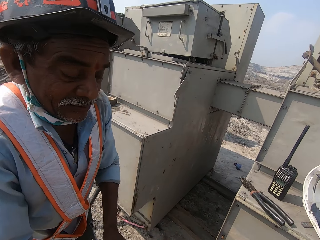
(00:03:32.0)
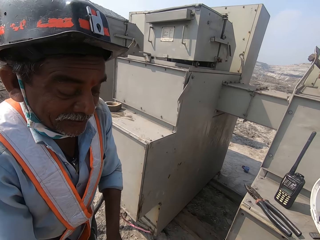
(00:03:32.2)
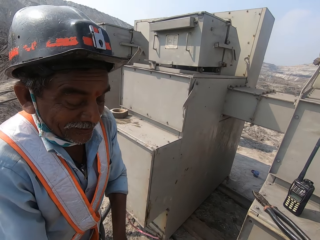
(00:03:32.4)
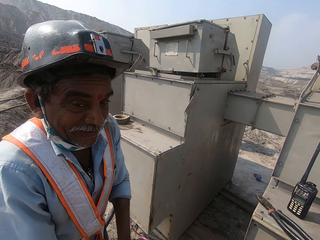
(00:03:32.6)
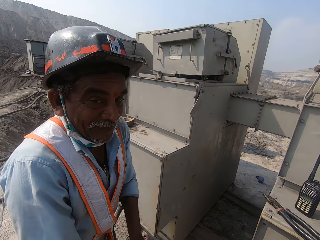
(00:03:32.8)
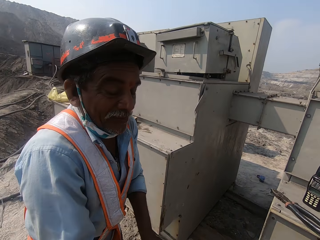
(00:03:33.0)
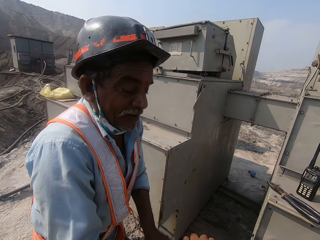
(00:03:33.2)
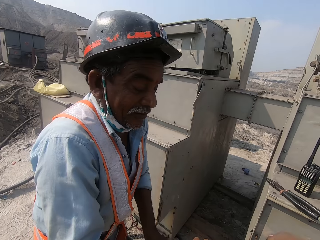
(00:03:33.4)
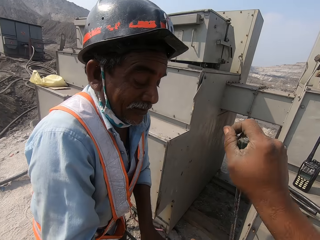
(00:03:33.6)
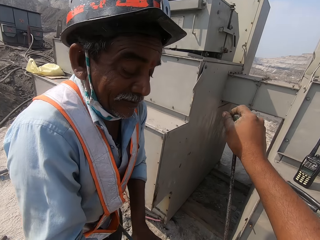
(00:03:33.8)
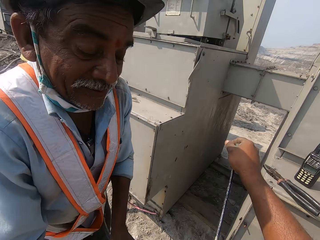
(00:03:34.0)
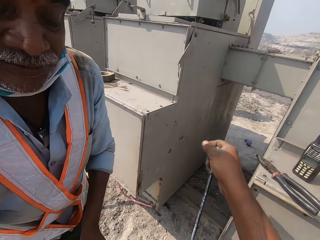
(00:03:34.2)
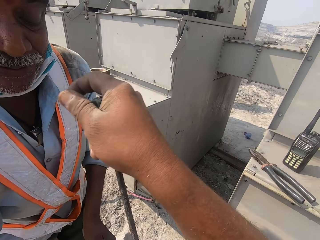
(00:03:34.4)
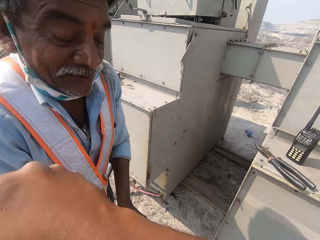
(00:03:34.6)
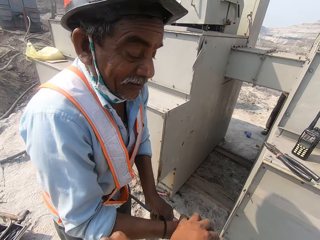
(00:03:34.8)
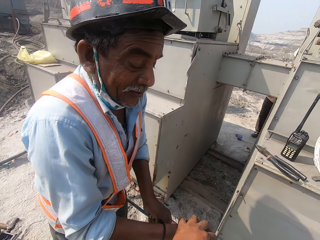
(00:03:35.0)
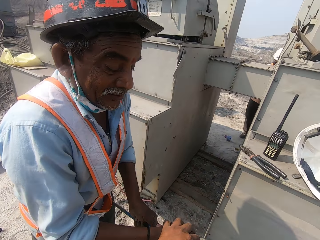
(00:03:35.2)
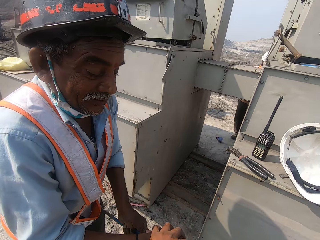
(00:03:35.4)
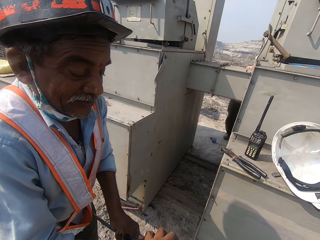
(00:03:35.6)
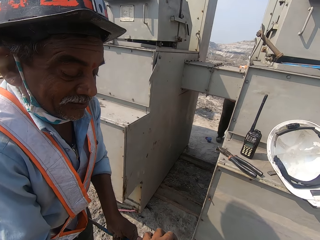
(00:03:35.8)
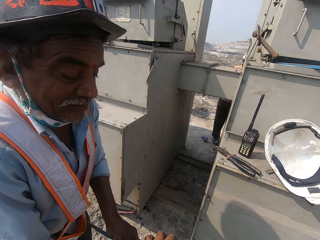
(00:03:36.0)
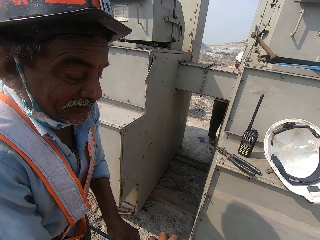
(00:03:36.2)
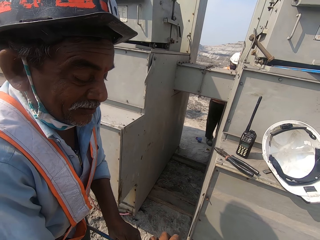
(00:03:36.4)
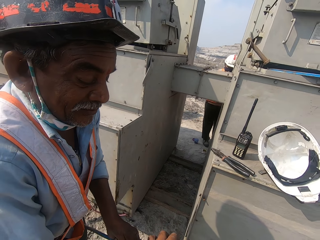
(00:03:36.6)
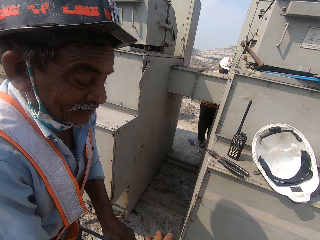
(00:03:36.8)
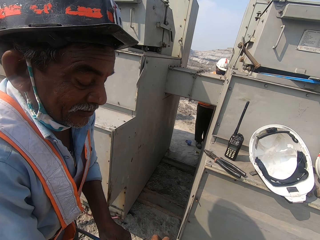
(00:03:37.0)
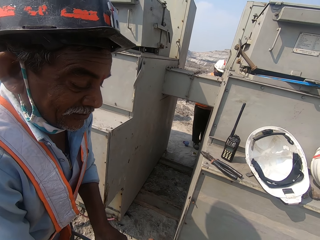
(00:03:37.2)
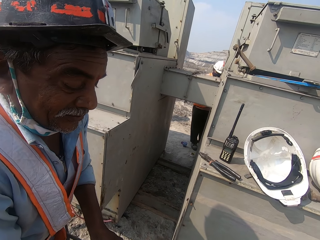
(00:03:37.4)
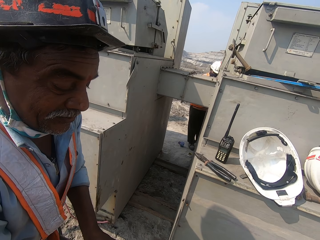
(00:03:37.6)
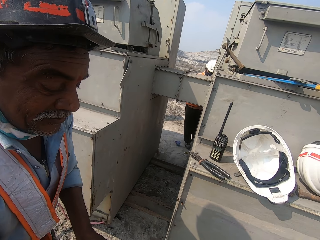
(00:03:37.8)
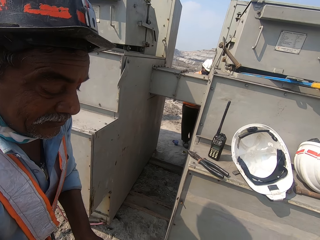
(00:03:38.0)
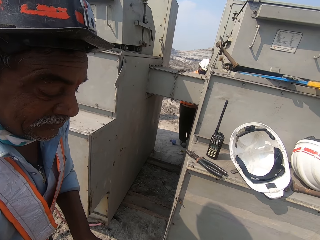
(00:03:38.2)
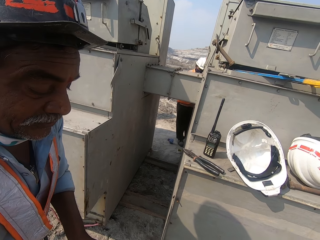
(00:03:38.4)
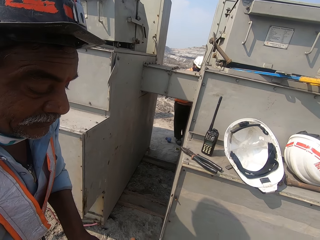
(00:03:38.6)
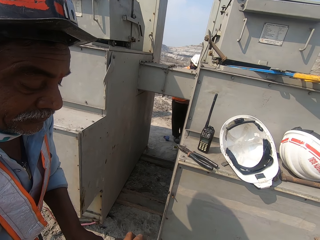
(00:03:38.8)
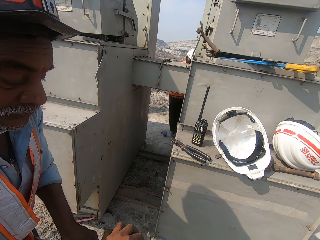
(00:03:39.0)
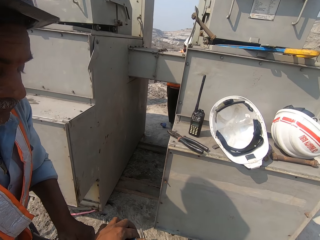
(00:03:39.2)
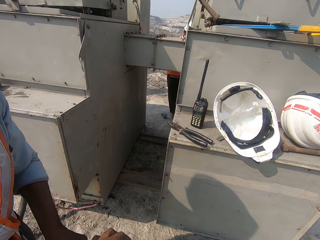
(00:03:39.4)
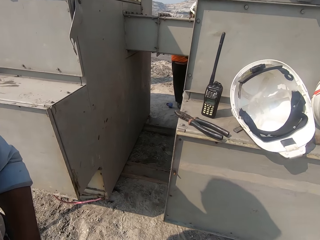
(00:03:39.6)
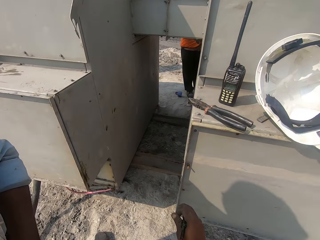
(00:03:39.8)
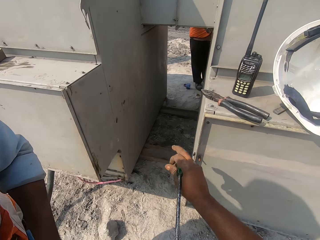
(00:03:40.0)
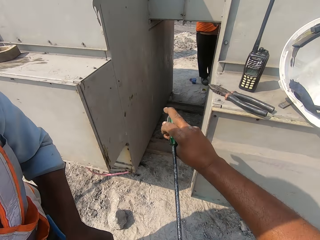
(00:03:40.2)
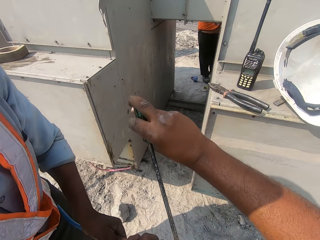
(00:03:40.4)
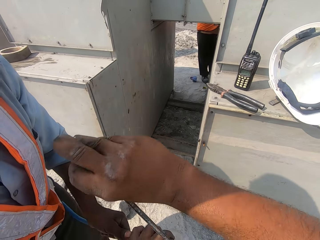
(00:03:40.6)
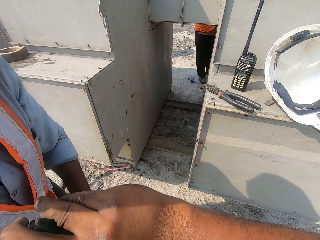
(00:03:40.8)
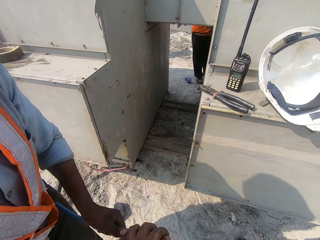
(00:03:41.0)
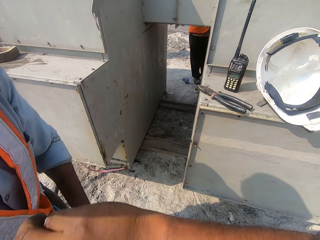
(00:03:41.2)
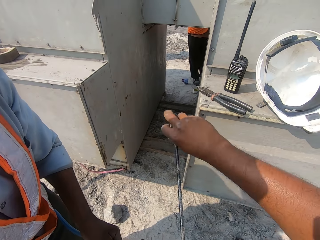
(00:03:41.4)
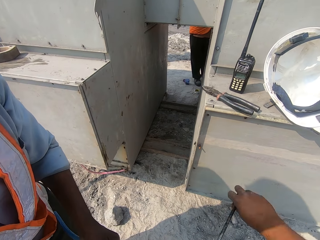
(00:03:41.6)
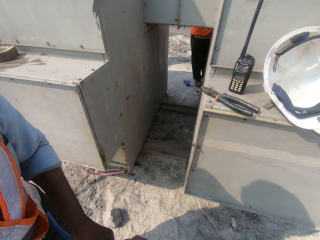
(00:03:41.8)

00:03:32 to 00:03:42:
The camera wearer moves the wire. They adjust the wire.

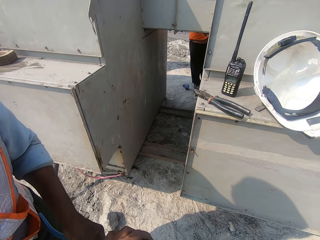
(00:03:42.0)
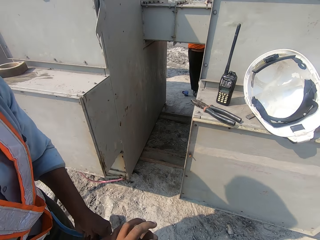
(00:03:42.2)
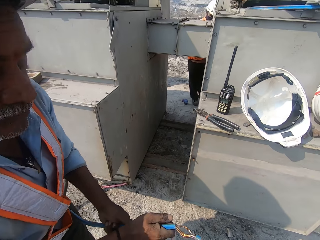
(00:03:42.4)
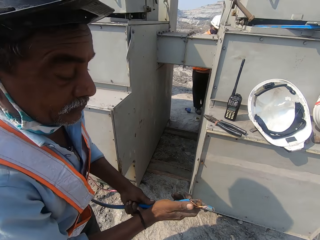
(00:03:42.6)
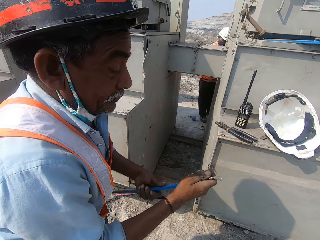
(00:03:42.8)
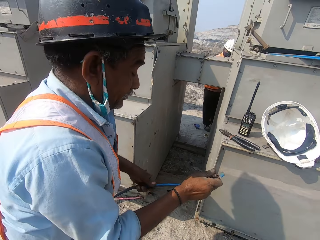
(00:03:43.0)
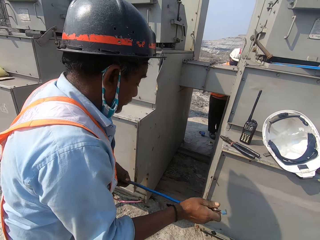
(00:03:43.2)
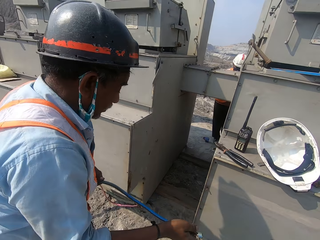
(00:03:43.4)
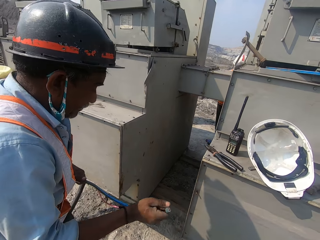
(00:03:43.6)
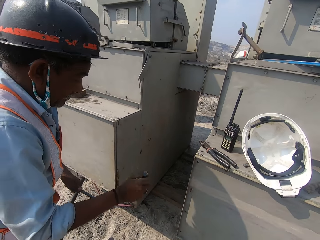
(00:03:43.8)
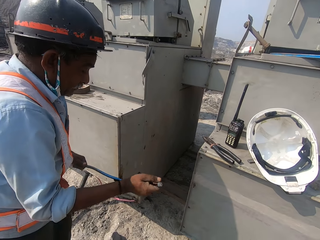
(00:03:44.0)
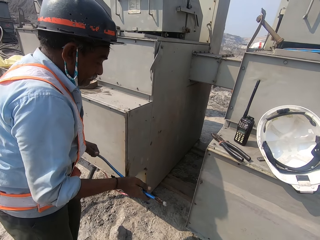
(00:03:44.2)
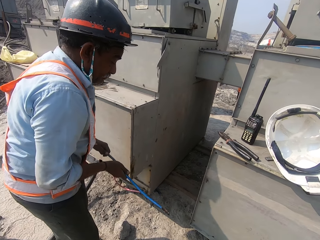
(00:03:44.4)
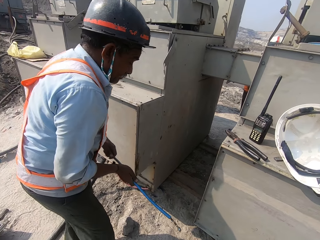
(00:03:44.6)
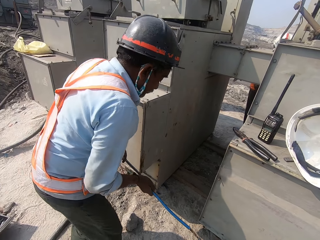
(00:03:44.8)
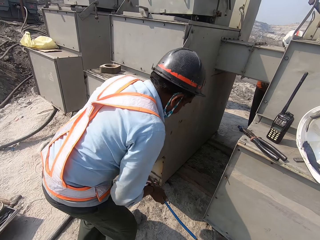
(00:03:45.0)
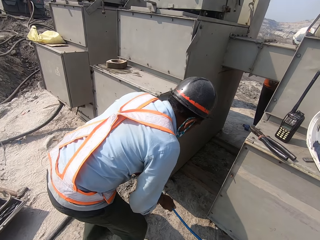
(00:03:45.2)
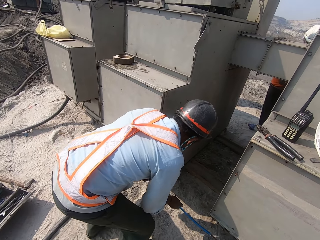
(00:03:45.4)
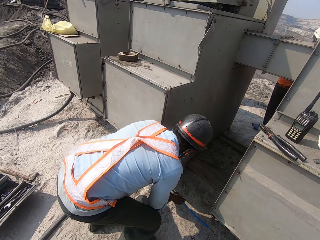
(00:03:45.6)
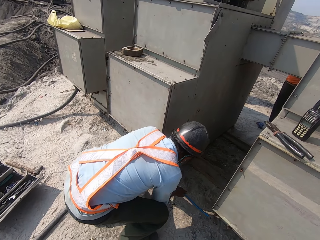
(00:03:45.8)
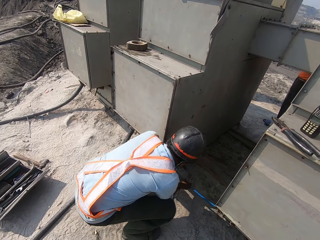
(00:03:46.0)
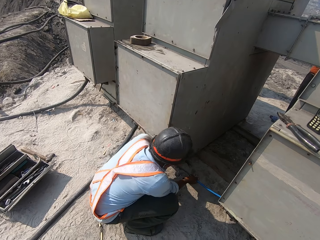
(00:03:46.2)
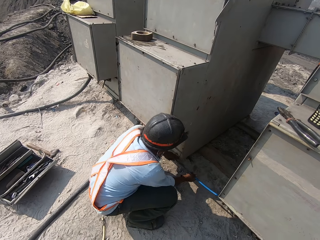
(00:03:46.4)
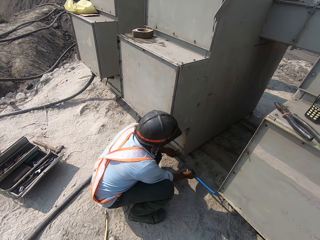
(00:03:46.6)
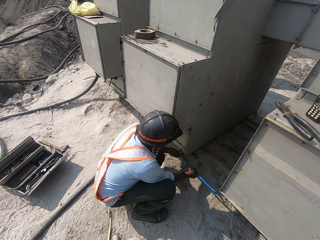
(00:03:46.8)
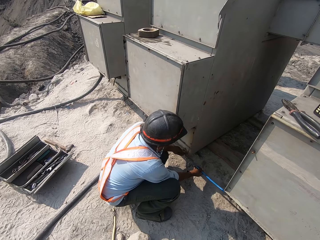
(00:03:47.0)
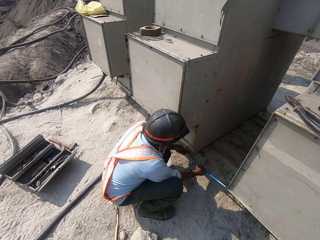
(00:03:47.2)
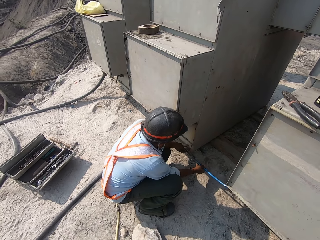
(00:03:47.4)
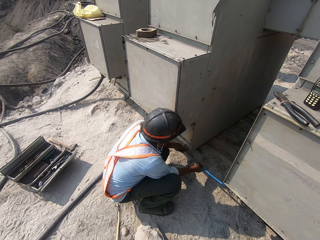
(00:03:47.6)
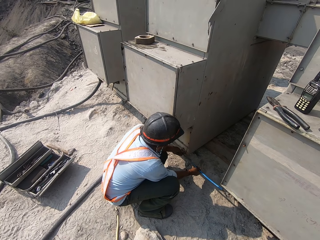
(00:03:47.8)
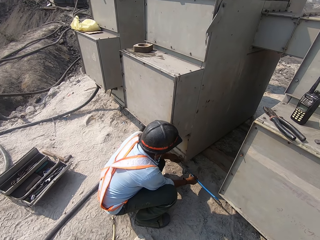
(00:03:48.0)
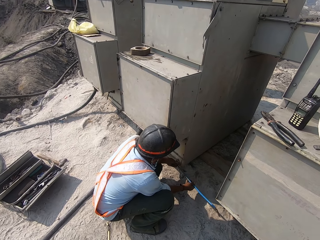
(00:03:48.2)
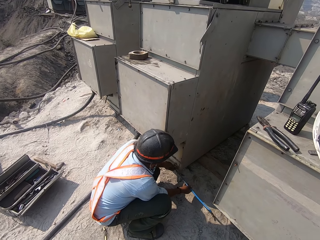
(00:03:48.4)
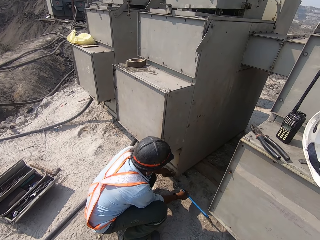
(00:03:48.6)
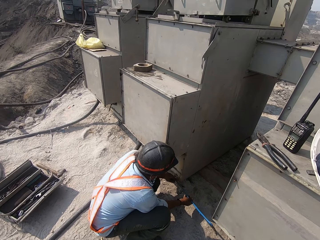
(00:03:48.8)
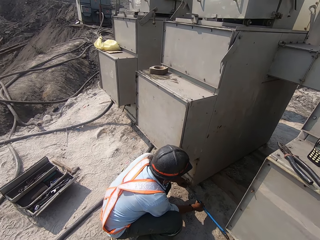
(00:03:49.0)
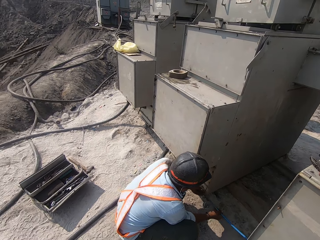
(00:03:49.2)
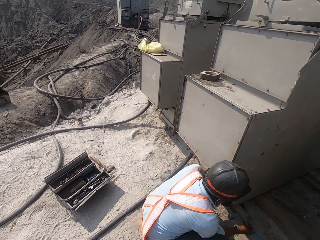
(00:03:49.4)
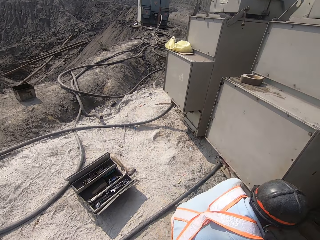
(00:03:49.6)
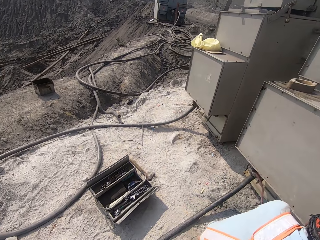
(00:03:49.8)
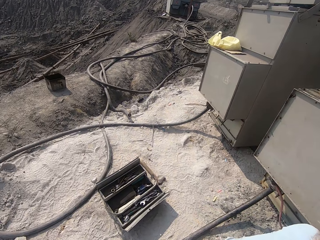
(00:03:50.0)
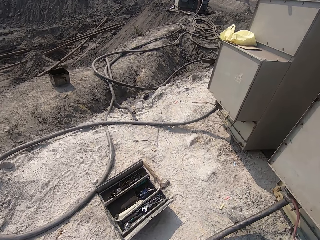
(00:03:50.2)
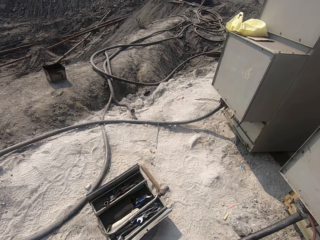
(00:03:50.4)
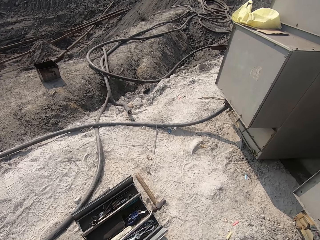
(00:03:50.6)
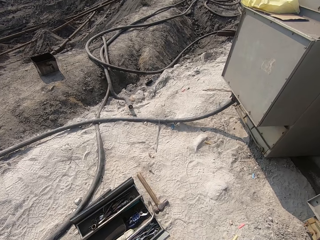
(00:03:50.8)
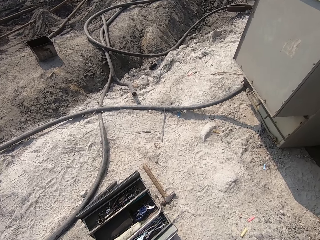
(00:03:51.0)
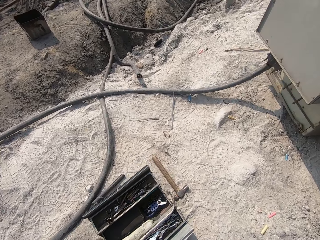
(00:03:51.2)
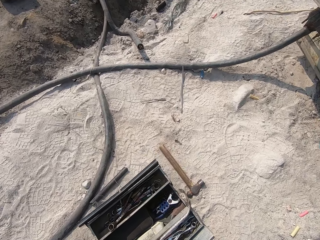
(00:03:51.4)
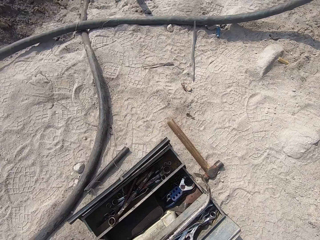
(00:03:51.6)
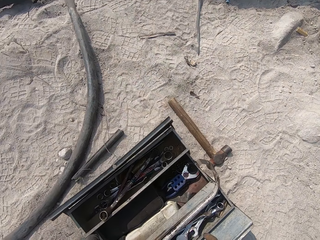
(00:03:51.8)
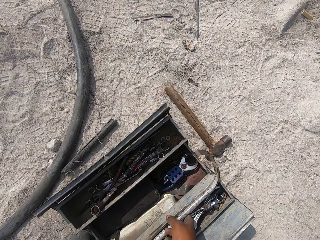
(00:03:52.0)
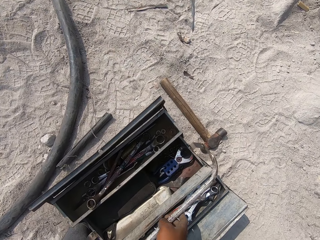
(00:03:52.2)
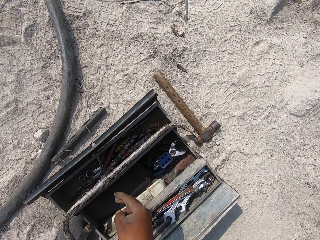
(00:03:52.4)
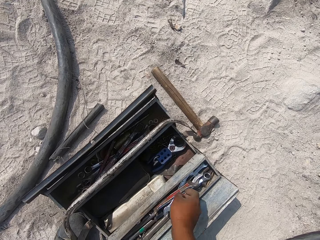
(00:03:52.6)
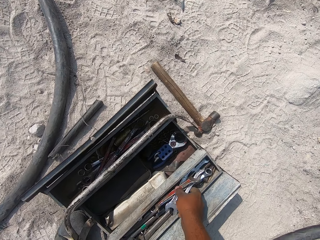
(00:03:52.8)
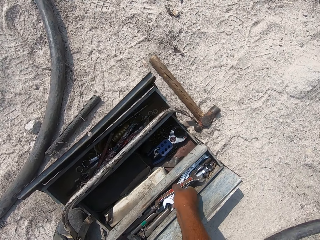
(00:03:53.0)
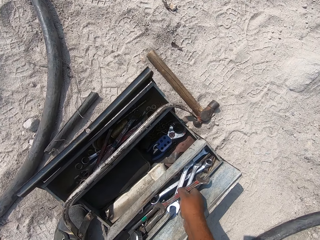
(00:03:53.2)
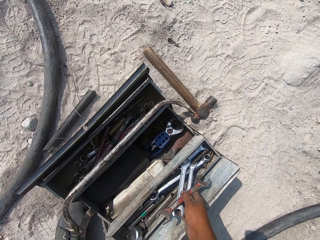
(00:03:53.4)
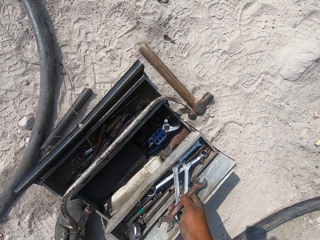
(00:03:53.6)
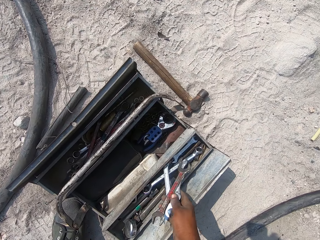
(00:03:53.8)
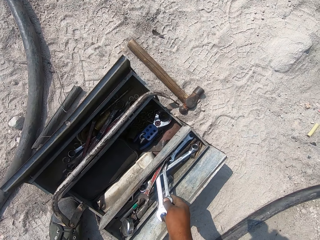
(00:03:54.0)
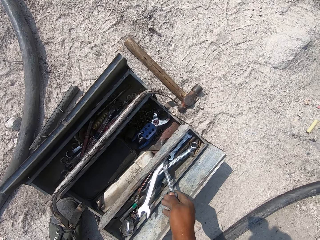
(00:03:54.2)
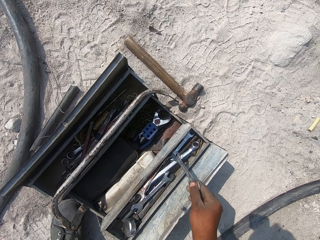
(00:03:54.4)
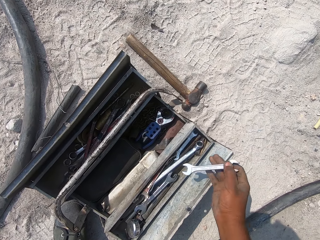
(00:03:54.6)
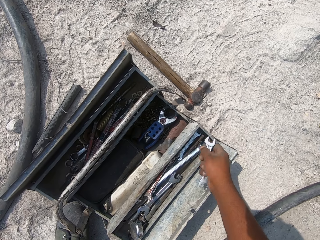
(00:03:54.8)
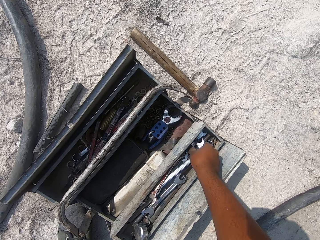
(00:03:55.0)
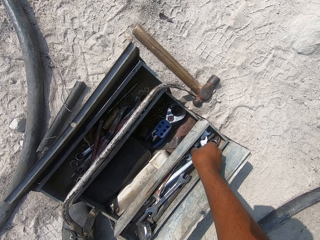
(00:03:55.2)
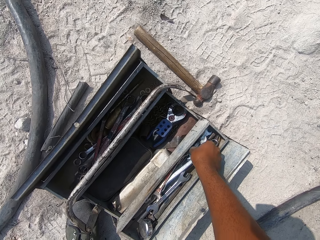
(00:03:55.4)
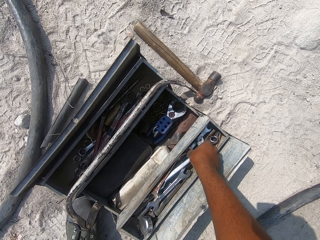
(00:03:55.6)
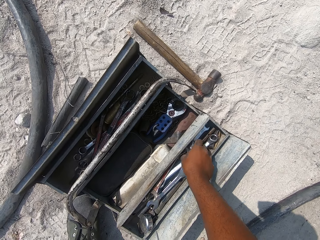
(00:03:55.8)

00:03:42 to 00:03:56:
A man holds a cable wire and puts the cable down. The camera wearer walks in the field, opens a tool box and picks up spanners.
